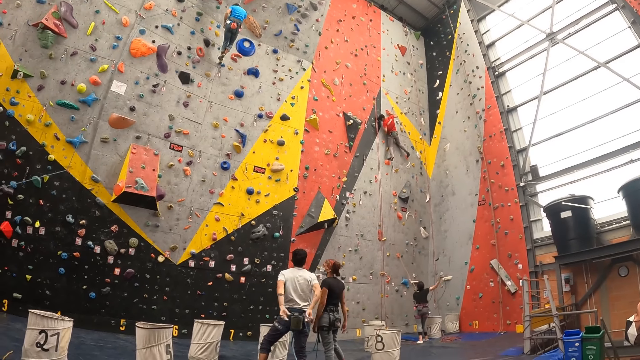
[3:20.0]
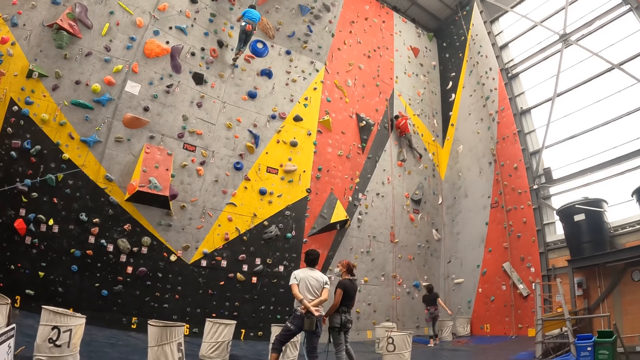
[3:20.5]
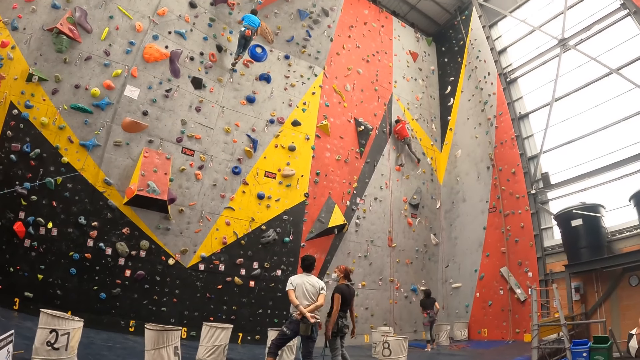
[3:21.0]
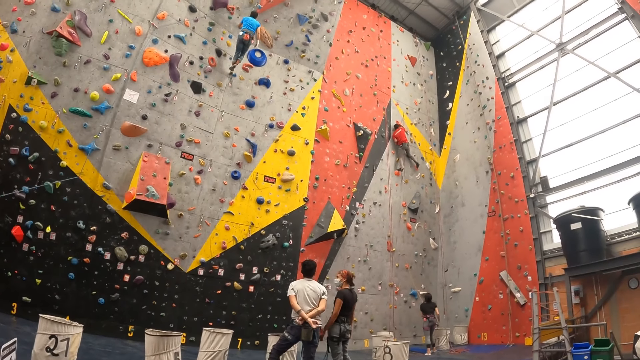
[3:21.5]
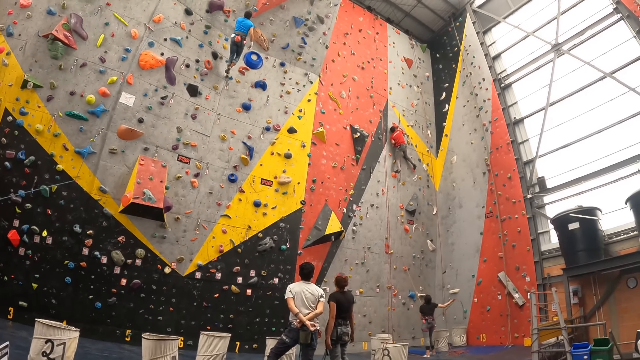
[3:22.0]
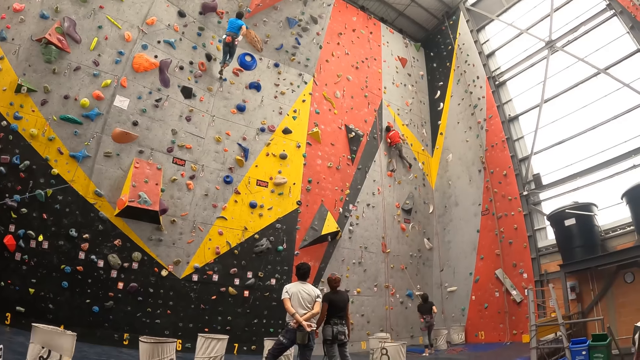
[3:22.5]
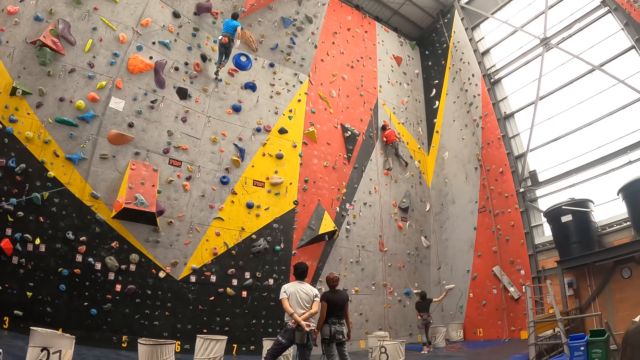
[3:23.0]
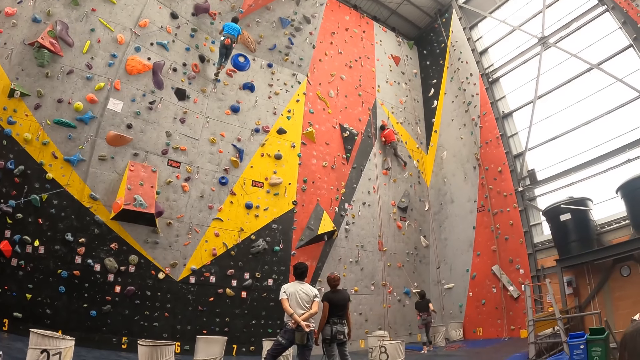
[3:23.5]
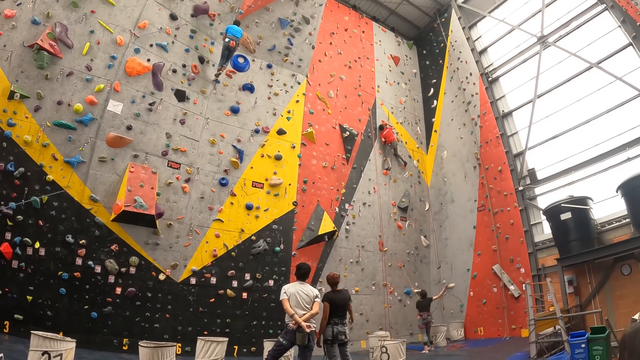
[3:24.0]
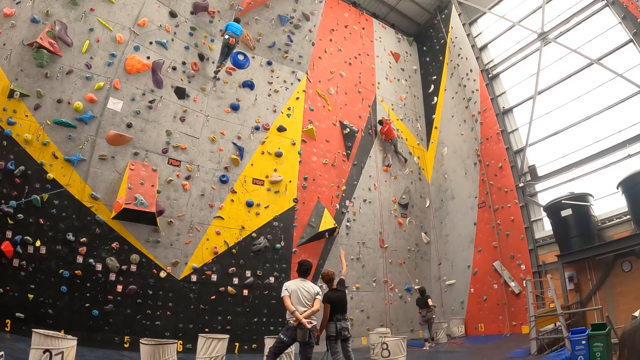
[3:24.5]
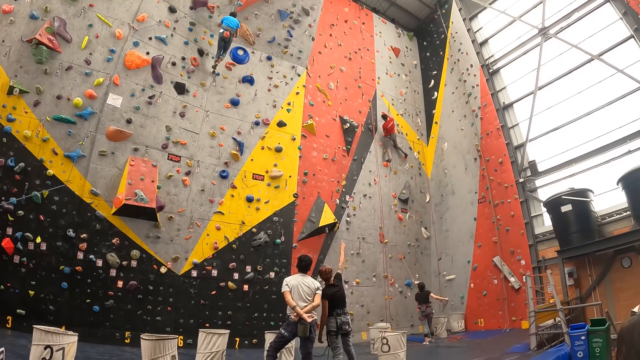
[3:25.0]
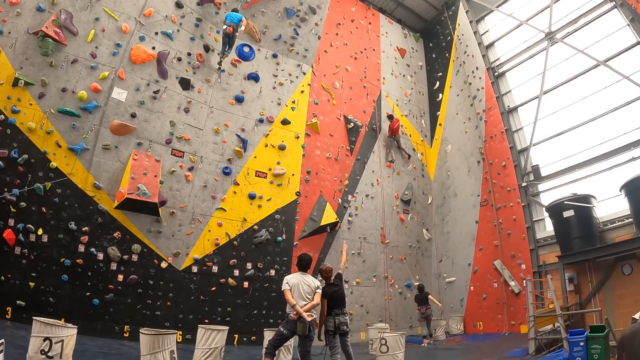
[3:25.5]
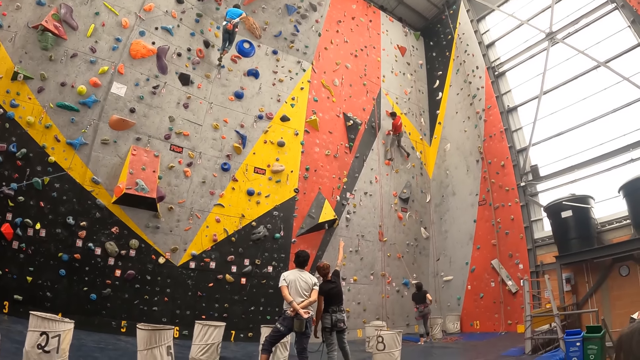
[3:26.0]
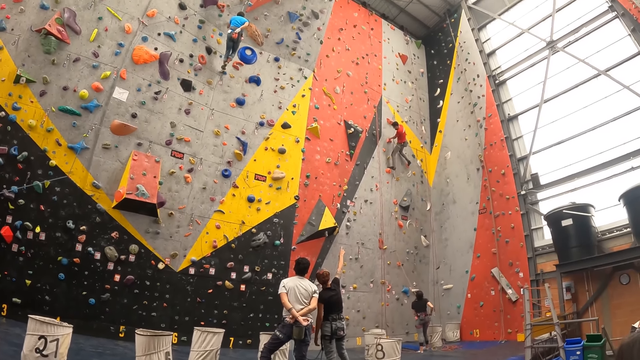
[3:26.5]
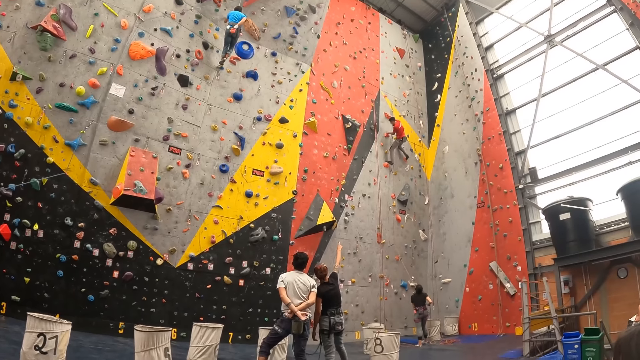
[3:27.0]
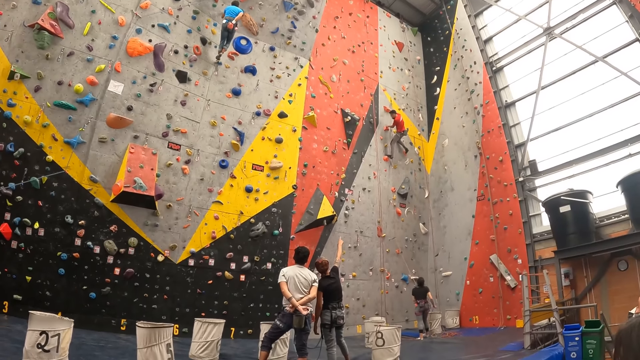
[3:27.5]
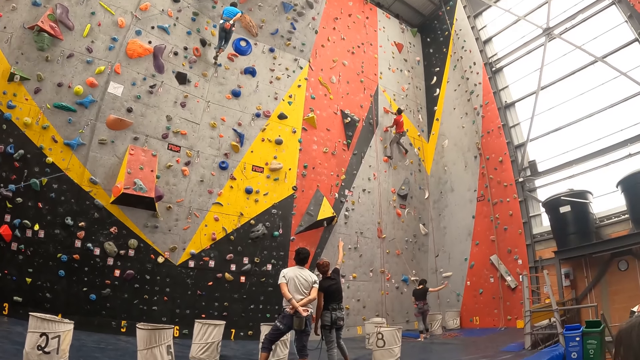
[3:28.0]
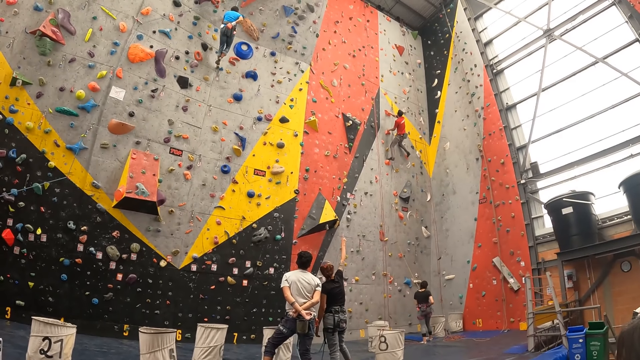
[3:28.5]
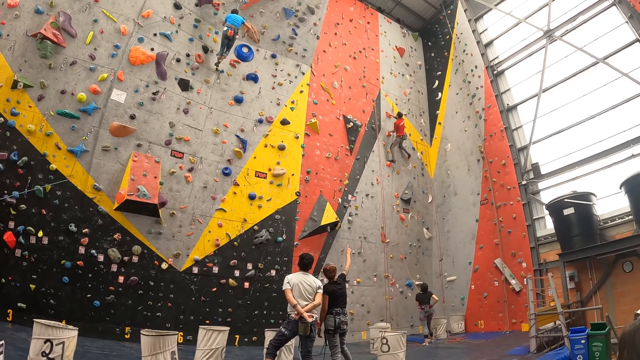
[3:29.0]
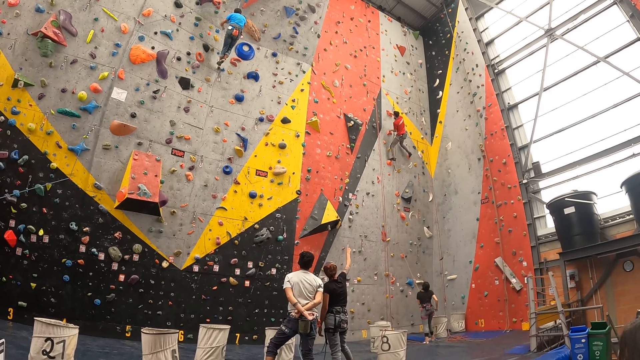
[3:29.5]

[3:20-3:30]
A woman points at a man.

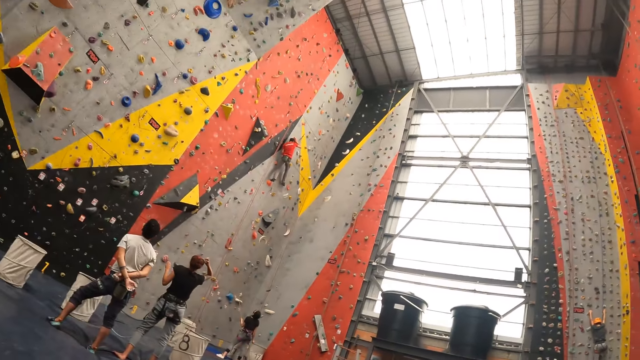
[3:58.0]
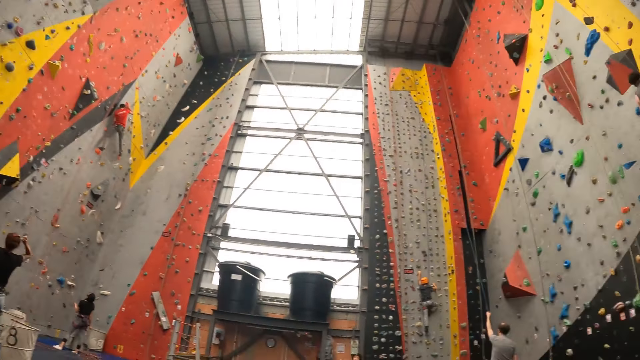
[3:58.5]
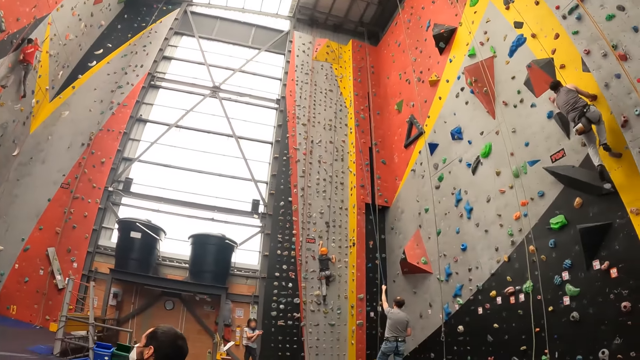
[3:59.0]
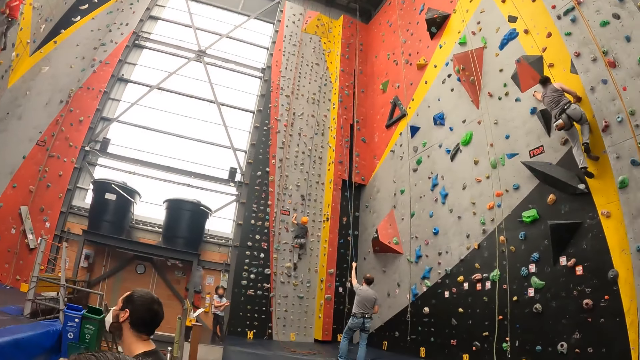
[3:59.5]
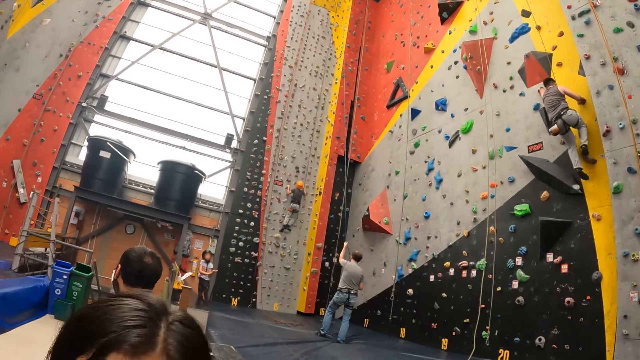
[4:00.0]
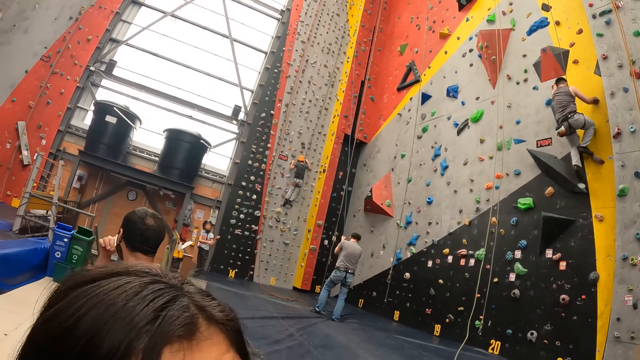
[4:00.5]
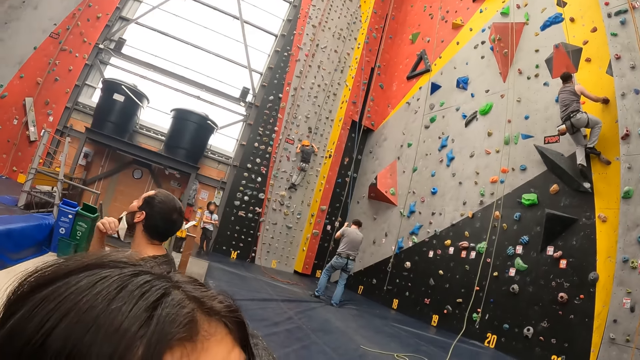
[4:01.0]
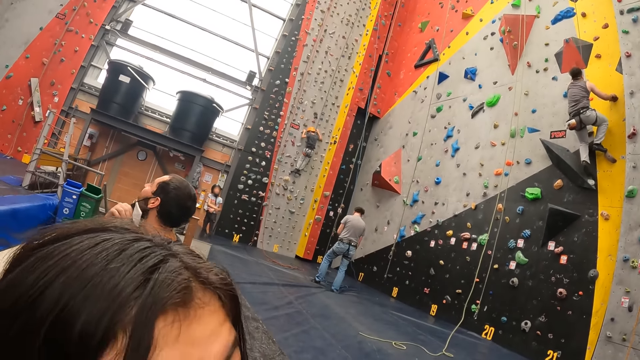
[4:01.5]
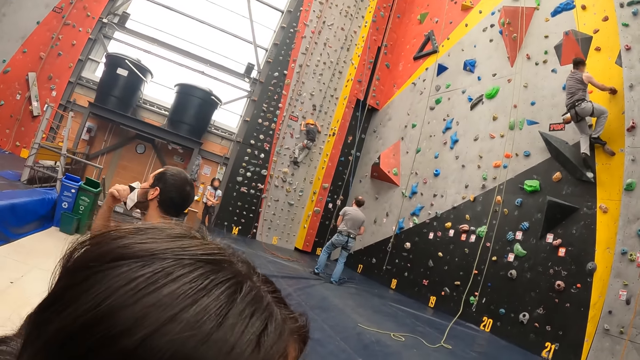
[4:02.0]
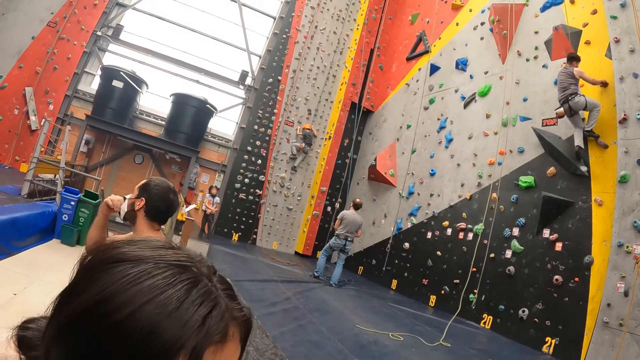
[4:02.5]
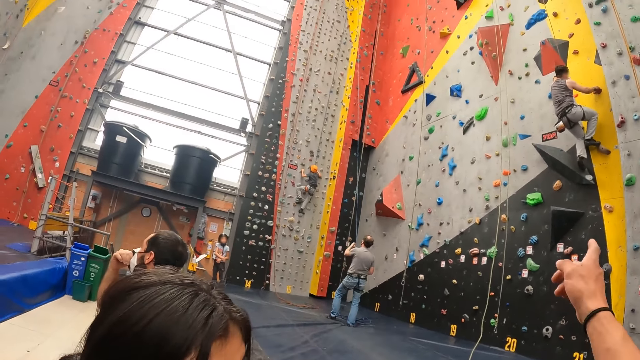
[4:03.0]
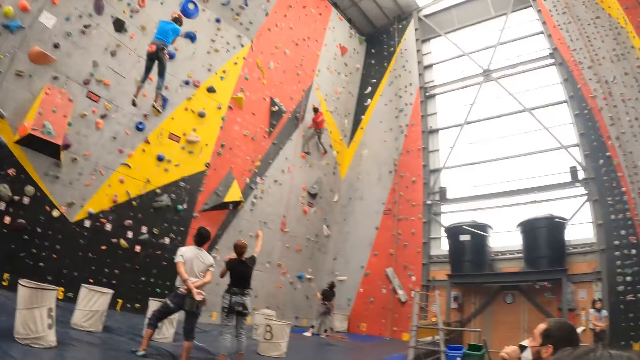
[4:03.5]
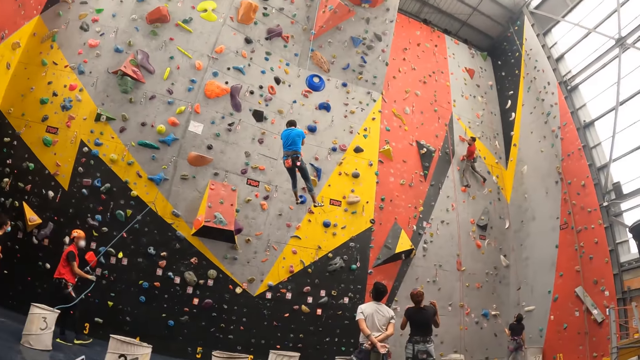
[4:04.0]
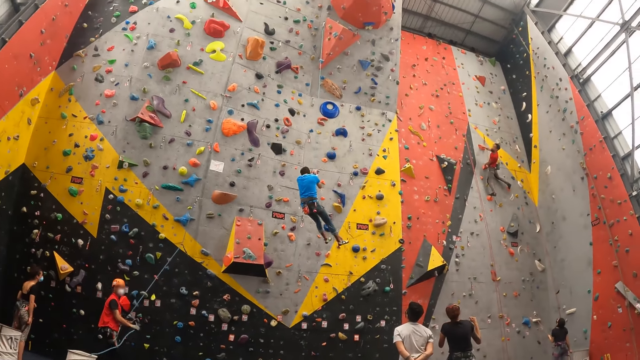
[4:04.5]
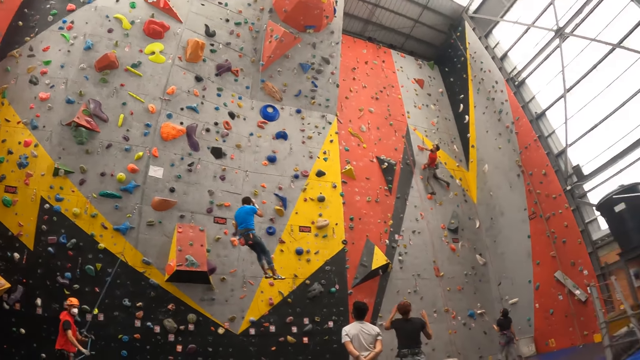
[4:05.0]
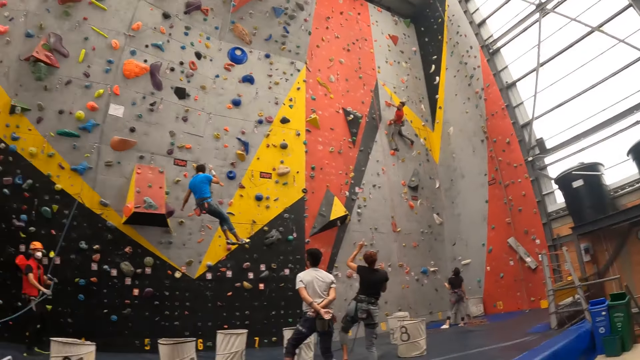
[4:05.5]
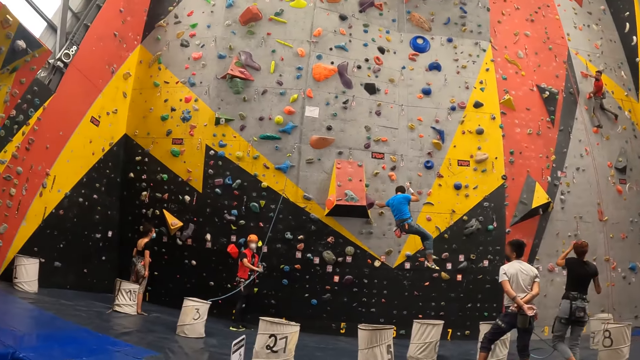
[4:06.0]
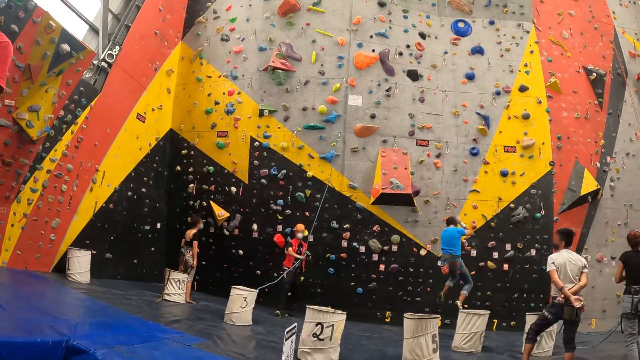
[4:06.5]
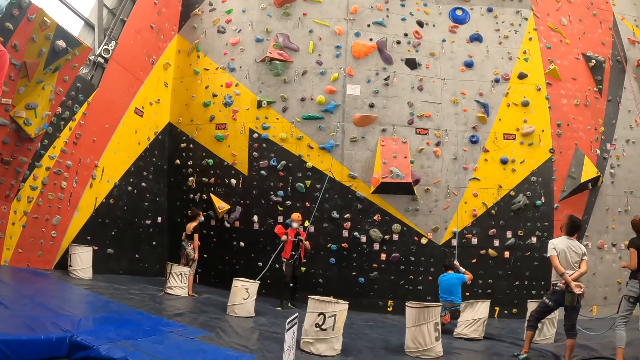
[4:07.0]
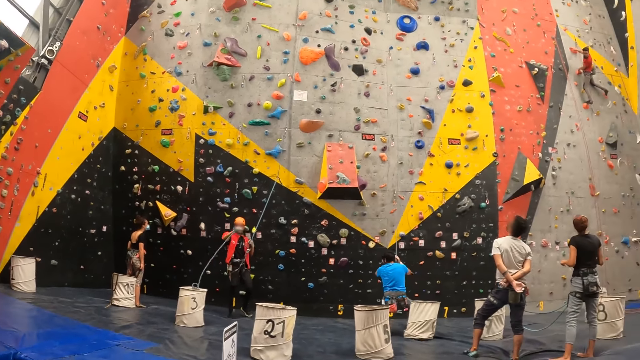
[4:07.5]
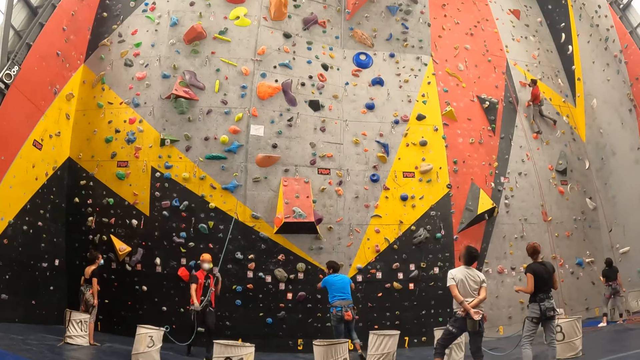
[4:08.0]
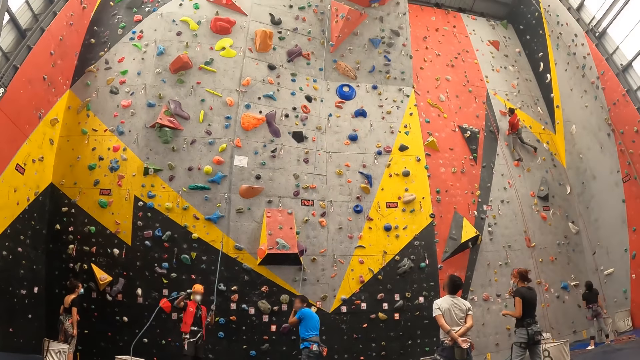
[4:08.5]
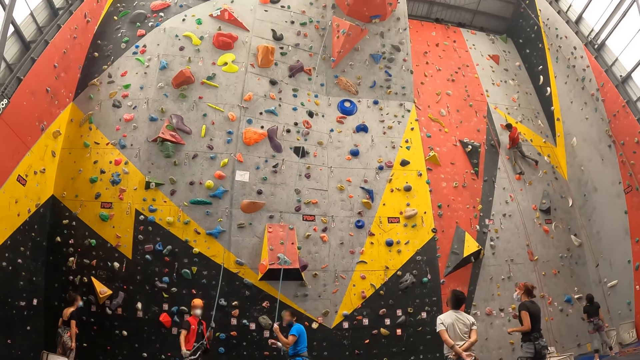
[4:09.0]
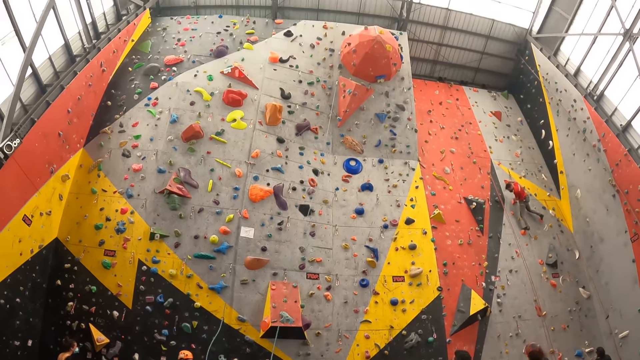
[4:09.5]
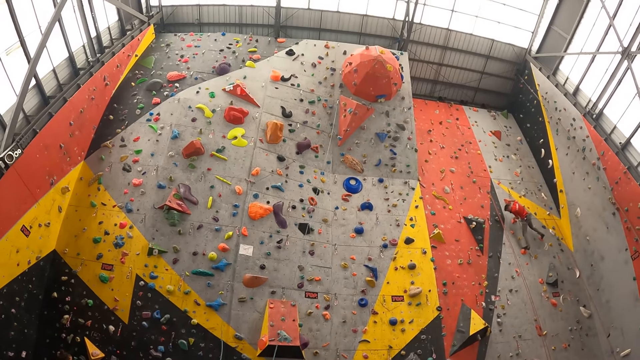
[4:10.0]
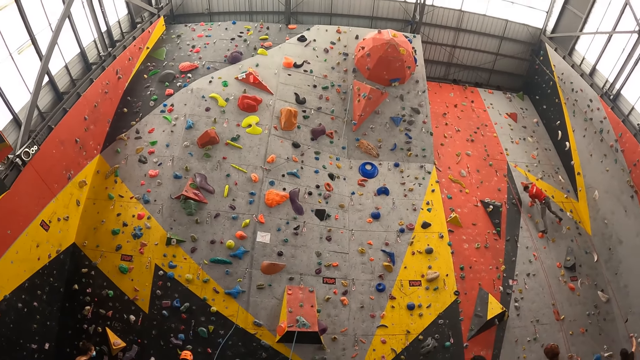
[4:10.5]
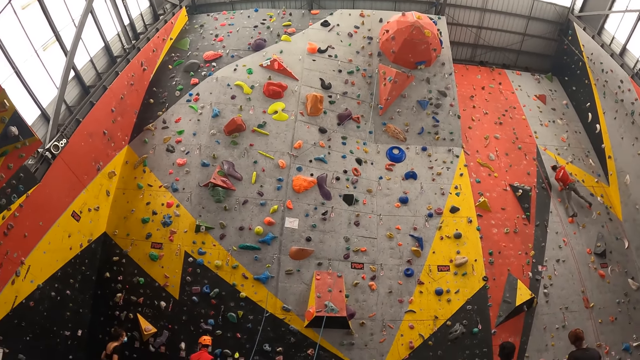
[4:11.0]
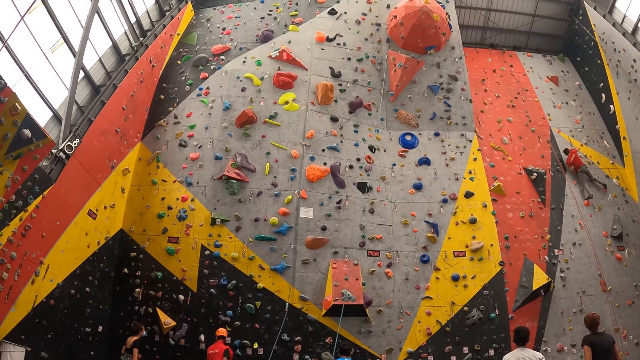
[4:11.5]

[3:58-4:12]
A man climbs the climbing wall. Another man climbs down using the rope.
